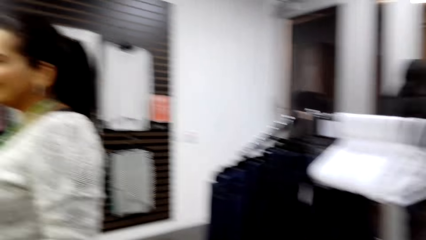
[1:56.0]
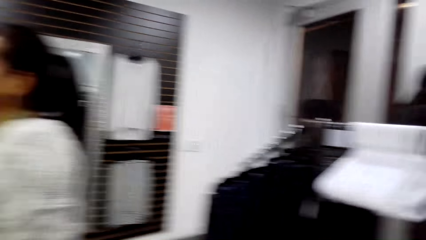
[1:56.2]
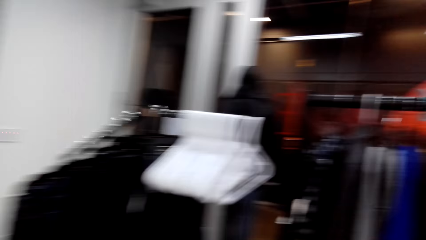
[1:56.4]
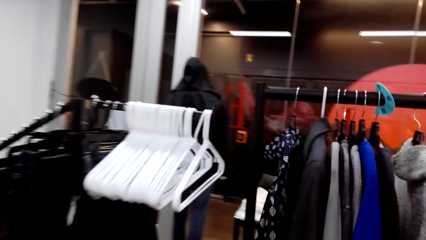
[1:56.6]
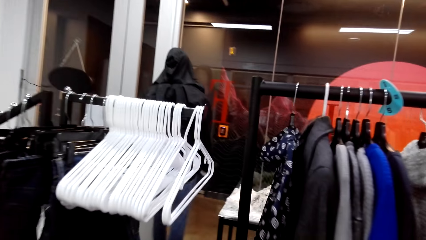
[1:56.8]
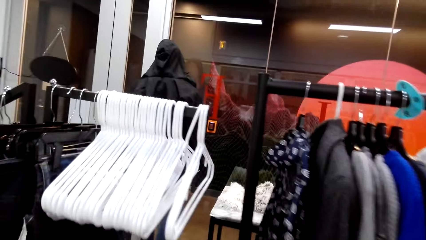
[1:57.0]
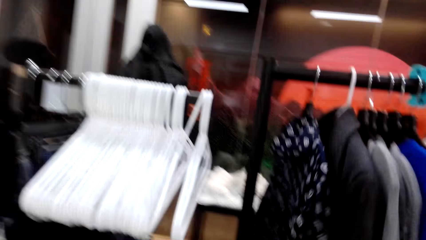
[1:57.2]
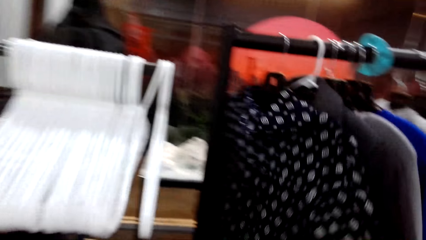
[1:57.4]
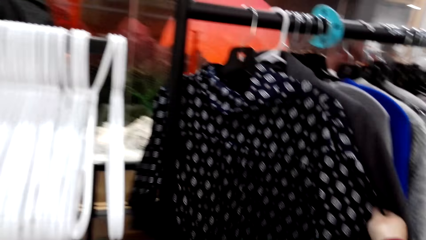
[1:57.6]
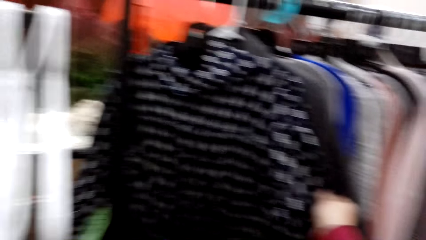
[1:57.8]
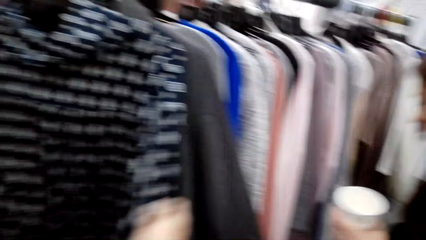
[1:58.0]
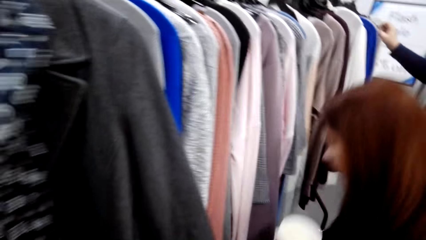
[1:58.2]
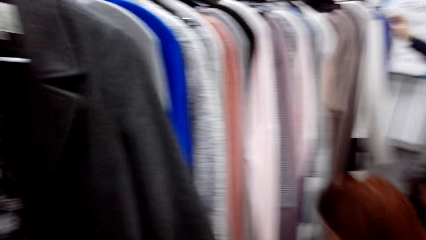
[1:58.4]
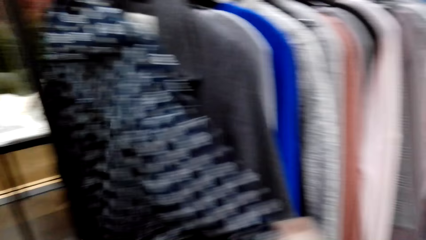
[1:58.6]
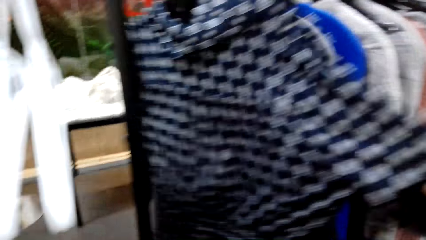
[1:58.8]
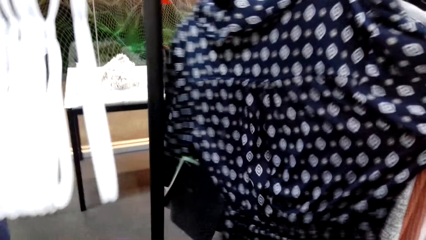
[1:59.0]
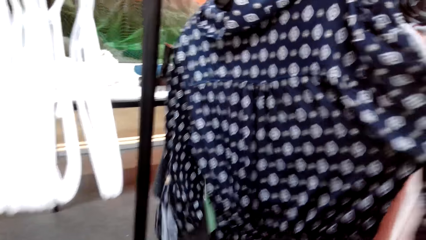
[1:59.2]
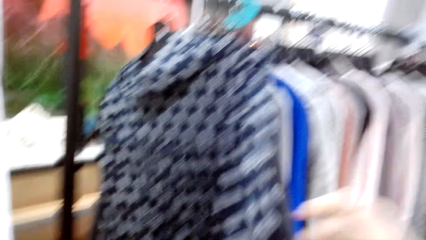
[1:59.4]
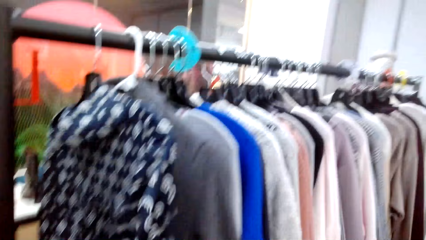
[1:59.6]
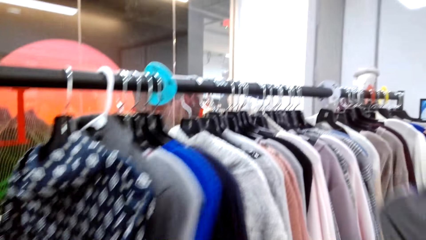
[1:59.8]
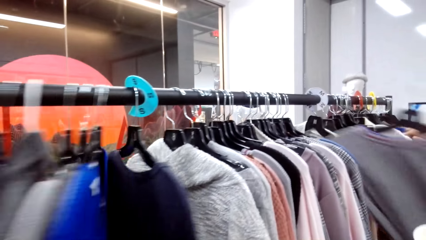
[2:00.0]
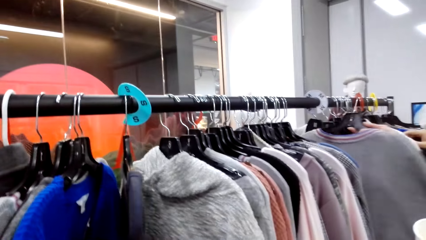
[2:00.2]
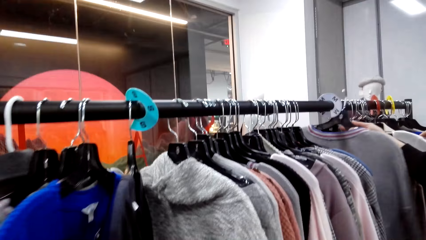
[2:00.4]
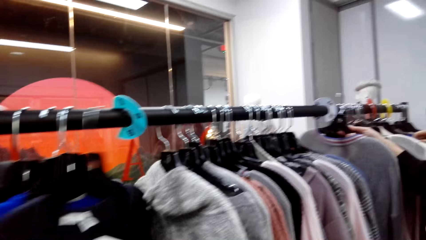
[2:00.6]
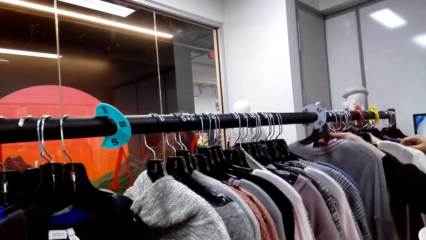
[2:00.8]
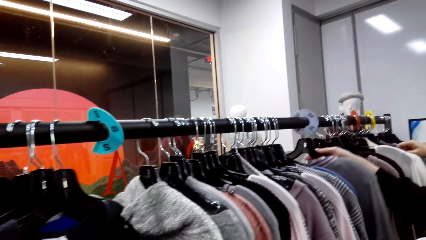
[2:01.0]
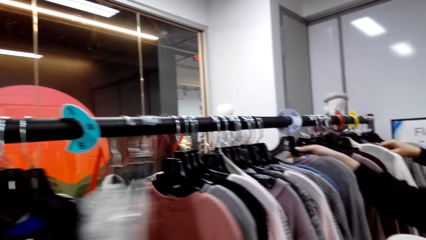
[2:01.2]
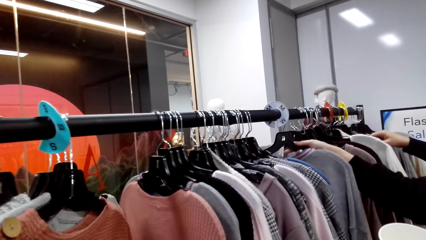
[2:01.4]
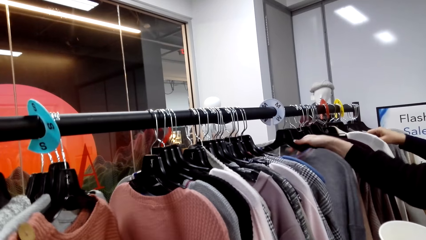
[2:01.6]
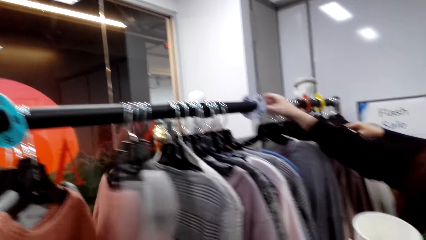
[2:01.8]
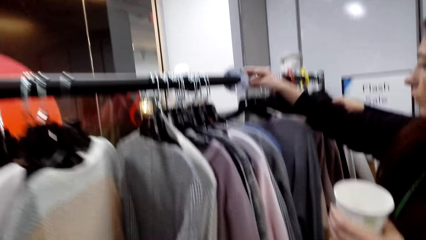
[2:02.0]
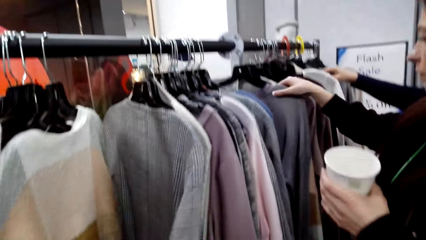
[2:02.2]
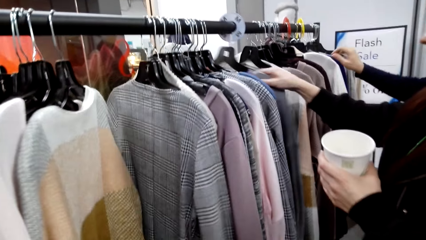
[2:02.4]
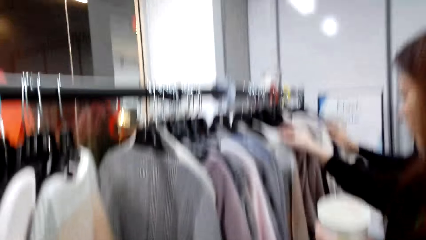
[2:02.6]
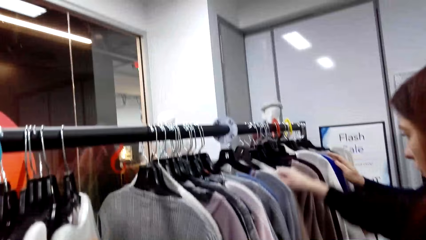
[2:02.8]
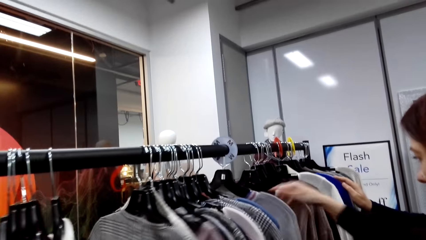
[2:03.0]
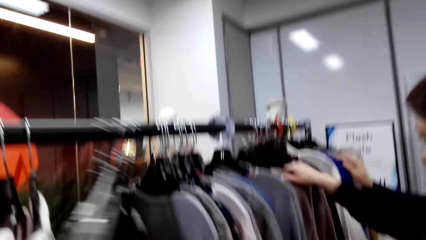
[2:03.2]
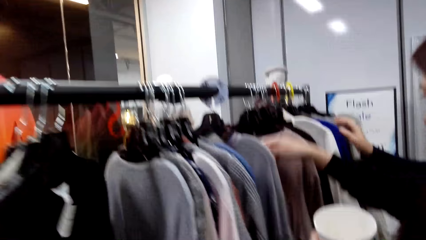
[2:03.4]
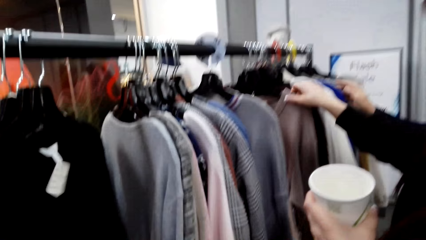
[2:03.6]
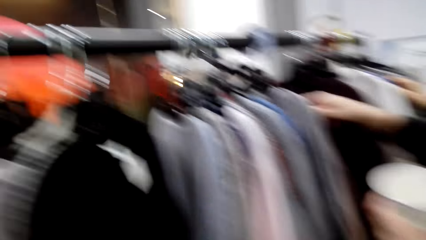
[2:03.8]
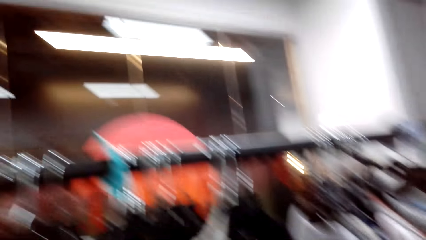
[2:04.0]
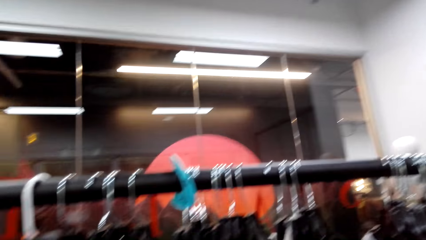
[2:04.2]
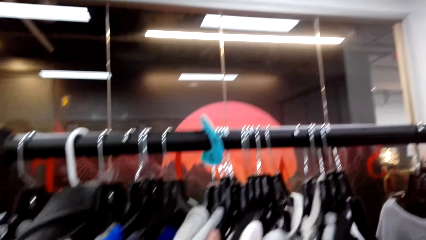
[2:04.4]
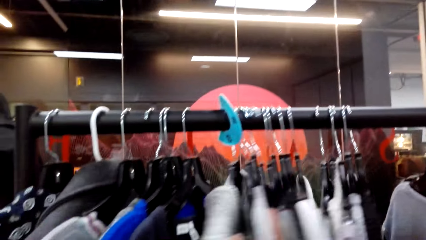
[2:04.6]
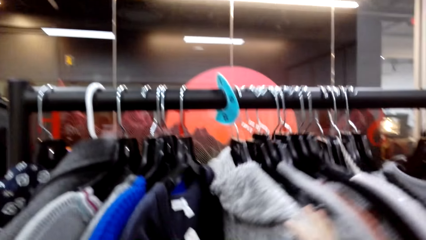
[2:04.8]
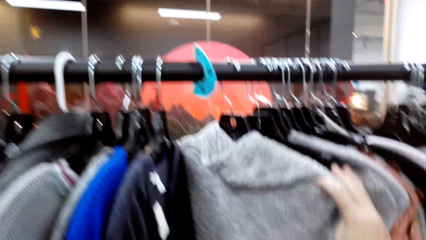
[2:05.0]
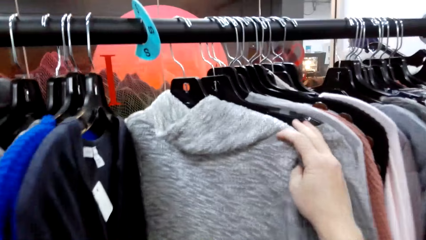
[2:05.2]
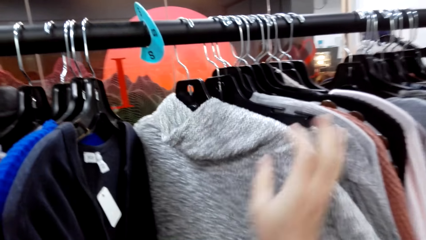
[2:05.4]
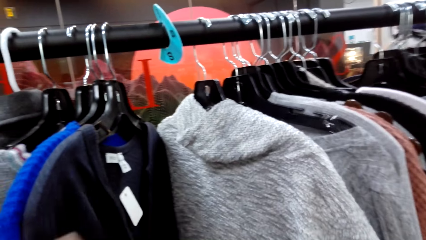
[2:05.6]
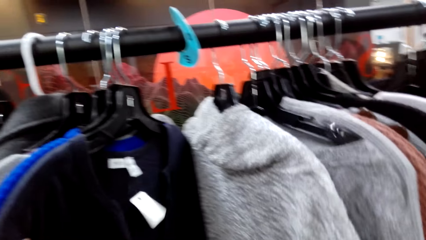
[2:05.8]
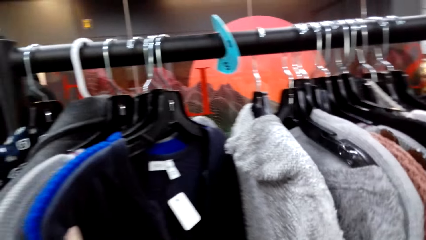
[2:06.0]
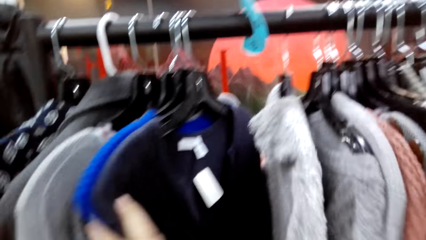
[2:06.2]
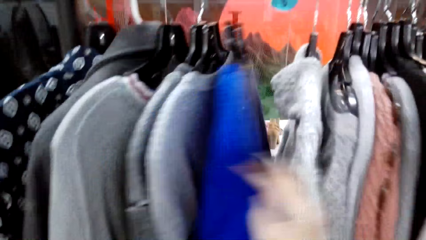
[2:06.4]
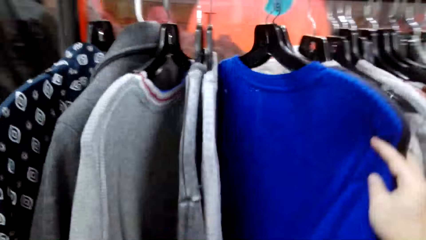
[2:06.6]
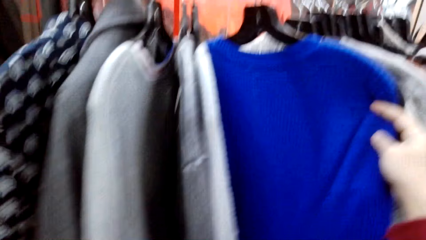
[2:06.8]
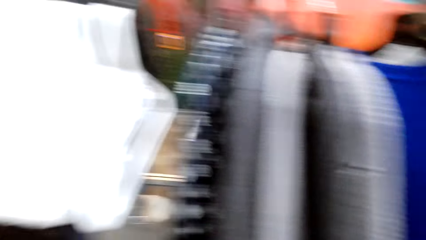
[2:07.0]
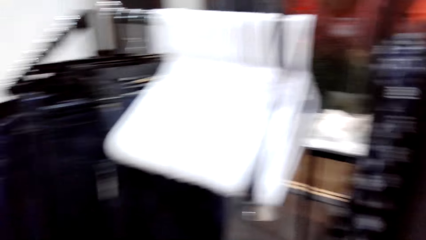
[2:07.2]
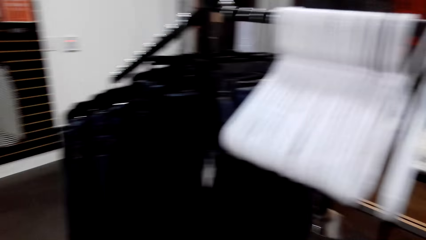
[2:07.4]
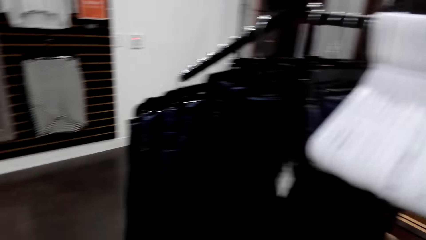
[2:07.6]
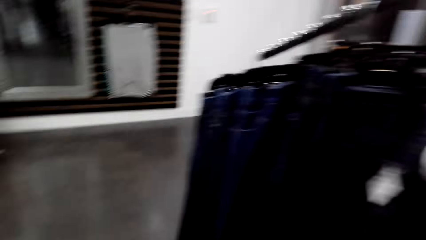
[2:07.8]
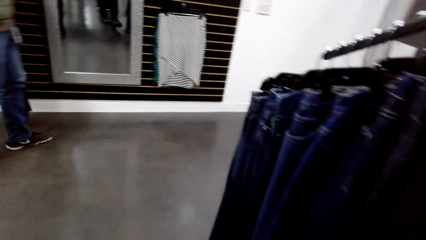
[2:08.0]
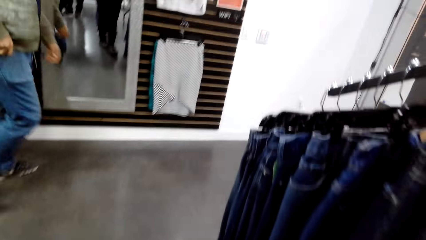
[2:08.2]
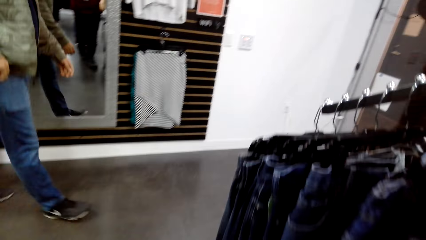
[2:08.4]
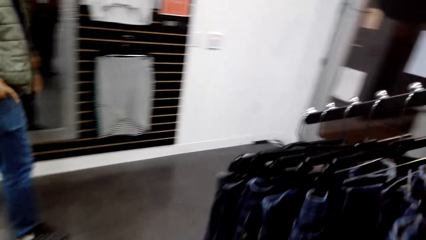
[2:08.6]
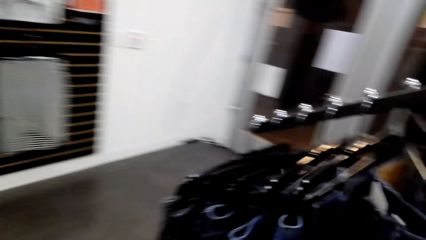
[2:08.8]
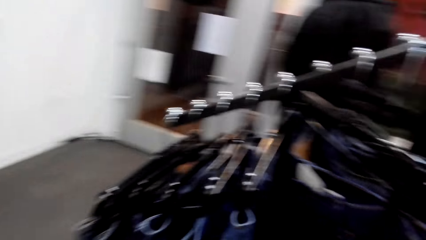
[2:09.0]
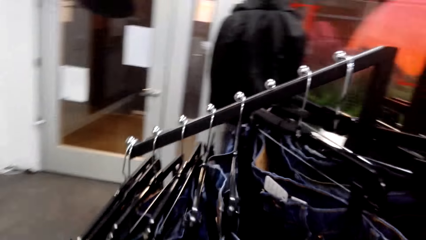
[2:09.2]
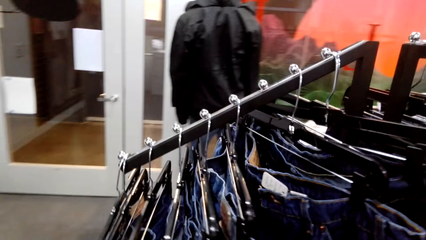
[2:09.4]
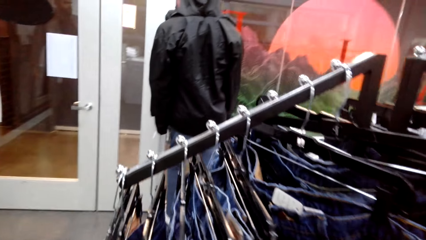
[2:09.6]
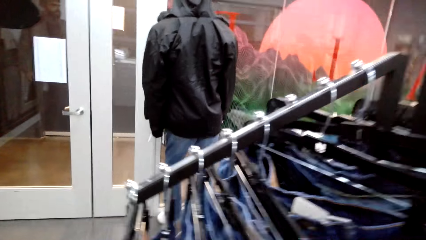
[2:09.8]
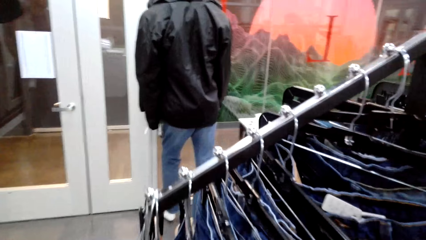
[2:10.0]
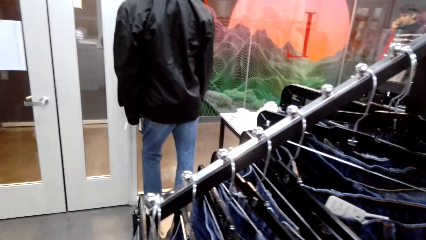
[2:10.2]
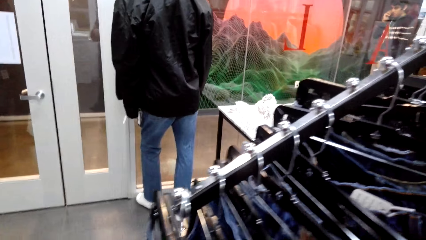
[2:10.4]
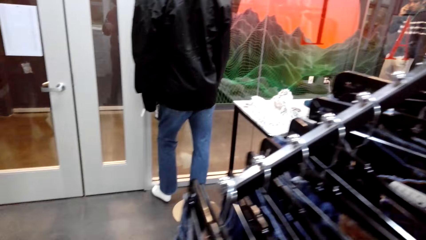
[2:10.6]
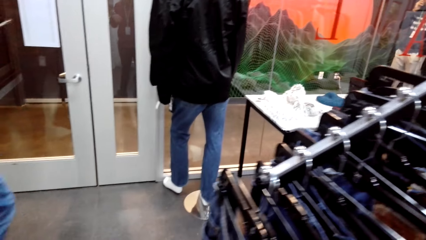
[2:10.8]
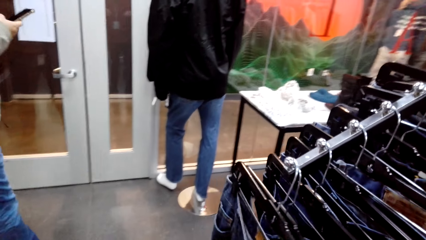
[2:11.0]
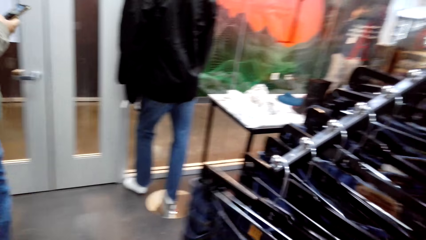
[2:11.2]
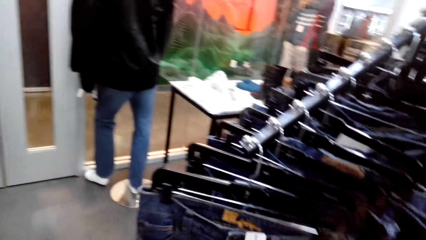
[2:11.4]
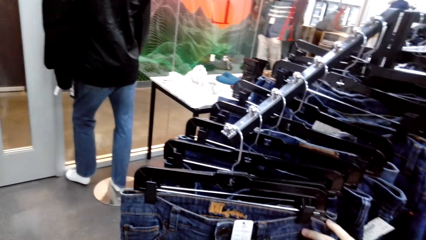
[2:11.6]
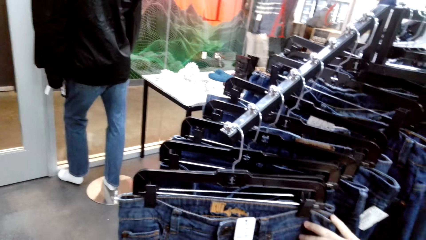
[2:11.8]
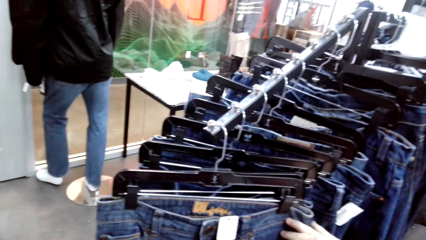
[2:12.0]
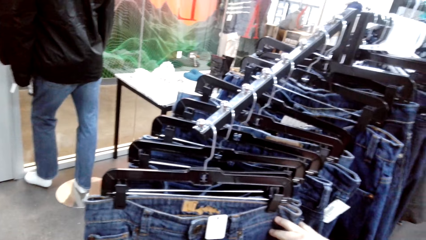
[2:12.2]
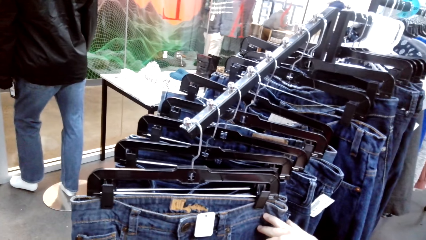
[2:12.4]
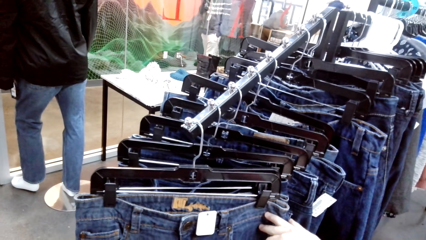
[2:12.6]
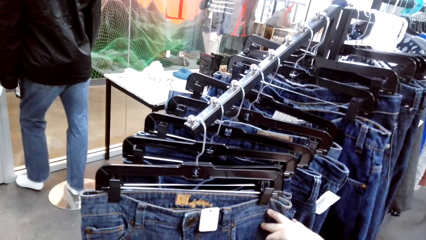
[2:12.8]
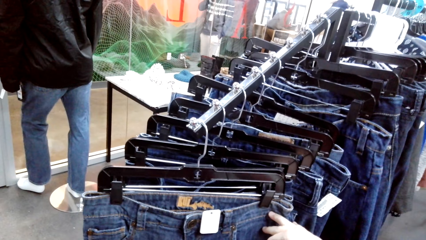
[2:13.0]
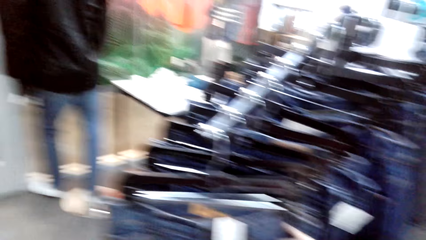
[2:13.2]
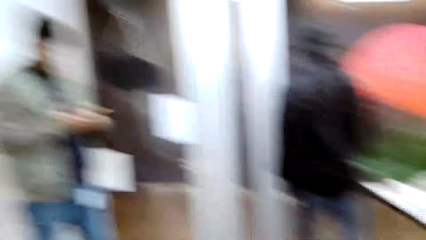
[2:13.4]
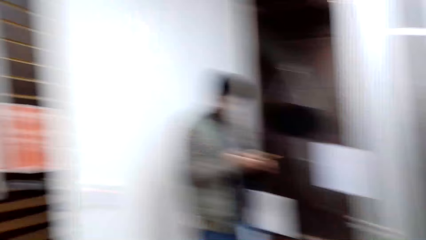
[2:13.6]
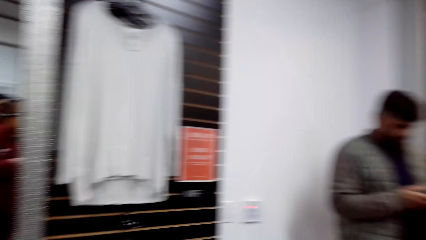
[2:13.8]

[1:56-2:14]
The camera wearer looks at the sweater tops. They touch the sweater tops. A woman selects the sweater tops. A man touches the cloth. The camera wearer selects the sweater tops. They walk in the clothes store. They look at the denim pants.
